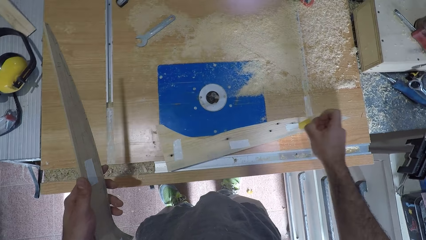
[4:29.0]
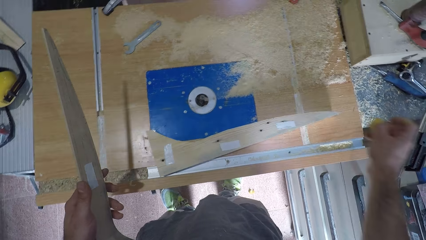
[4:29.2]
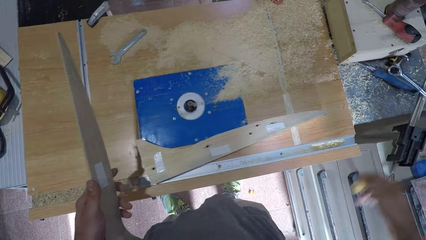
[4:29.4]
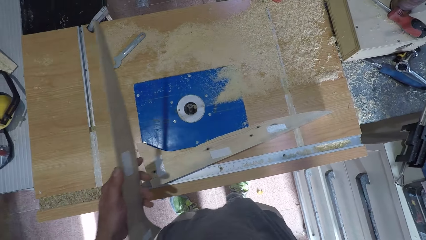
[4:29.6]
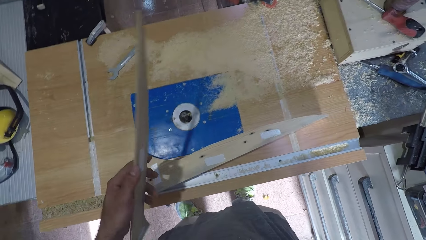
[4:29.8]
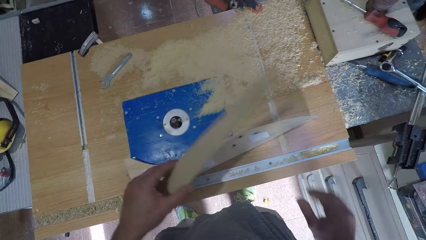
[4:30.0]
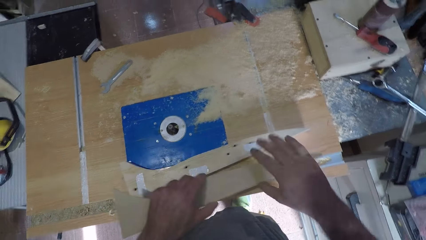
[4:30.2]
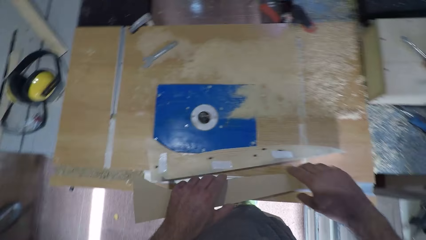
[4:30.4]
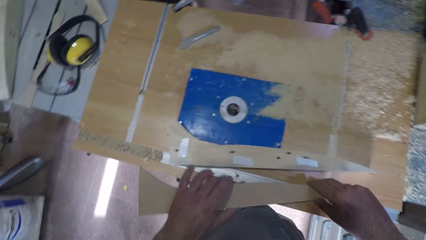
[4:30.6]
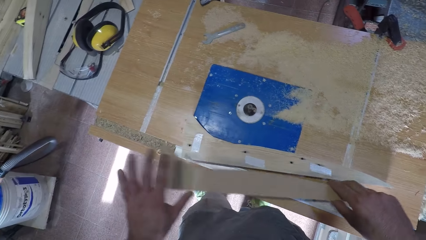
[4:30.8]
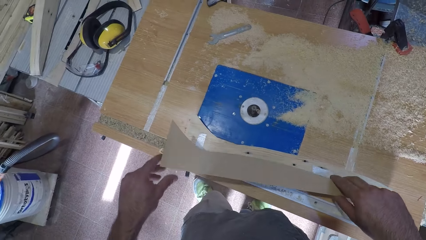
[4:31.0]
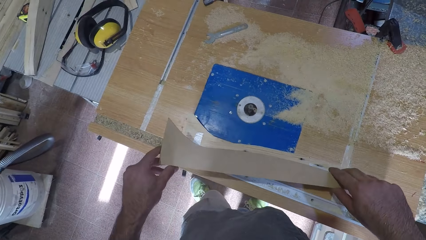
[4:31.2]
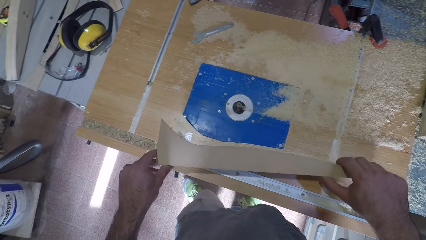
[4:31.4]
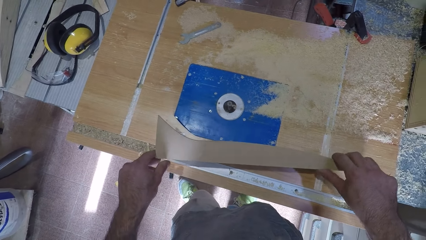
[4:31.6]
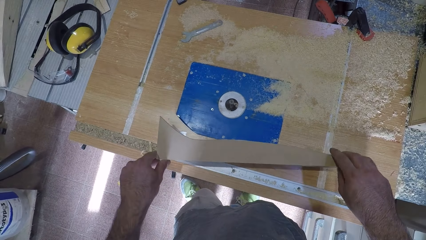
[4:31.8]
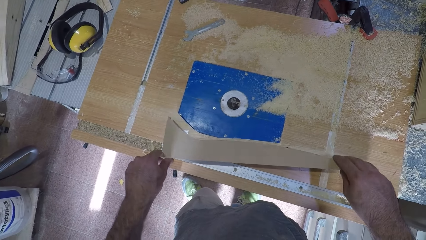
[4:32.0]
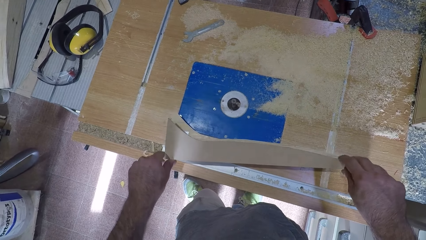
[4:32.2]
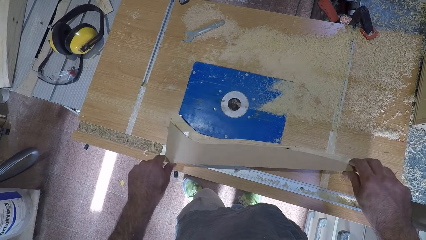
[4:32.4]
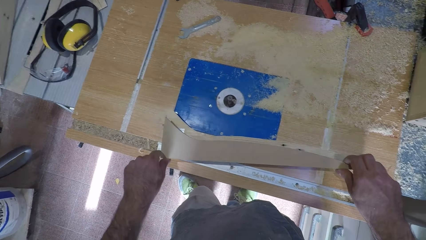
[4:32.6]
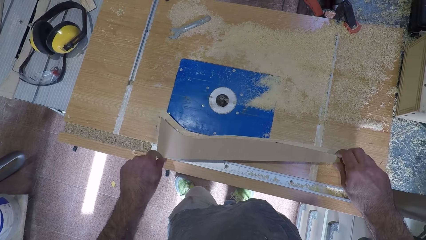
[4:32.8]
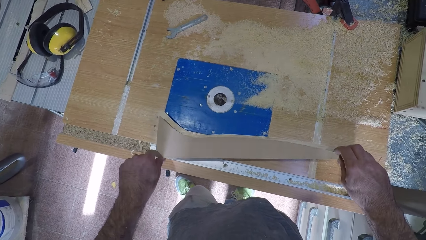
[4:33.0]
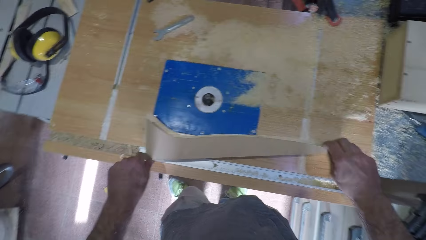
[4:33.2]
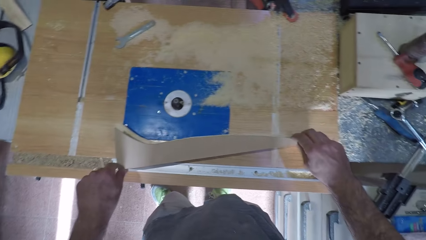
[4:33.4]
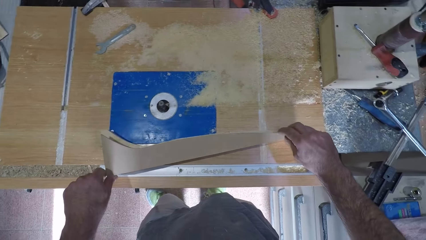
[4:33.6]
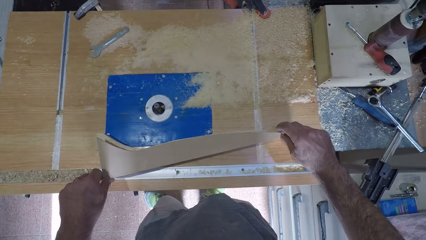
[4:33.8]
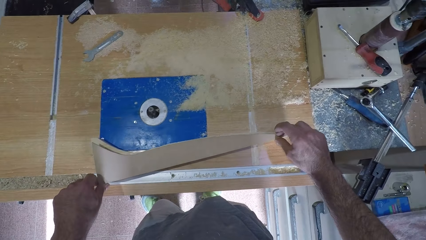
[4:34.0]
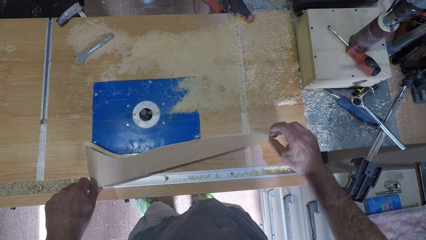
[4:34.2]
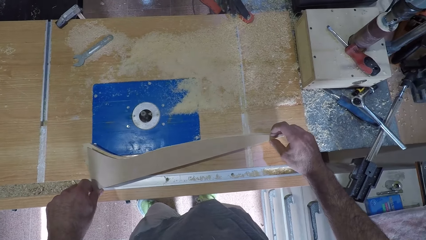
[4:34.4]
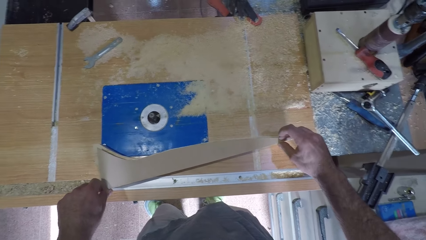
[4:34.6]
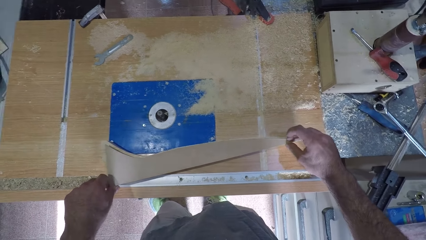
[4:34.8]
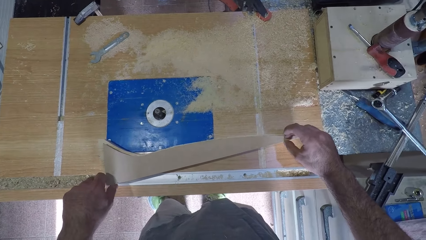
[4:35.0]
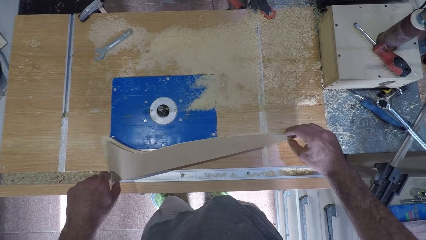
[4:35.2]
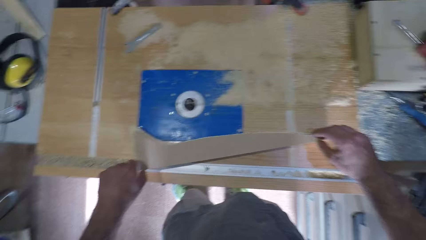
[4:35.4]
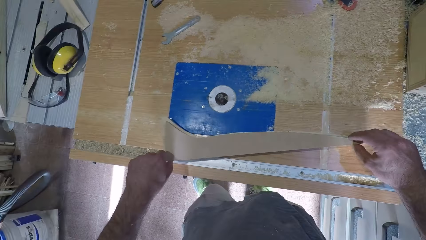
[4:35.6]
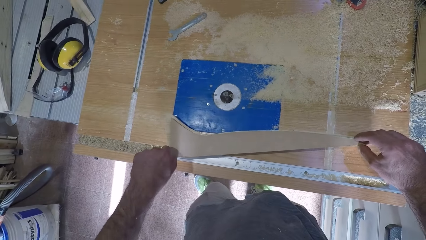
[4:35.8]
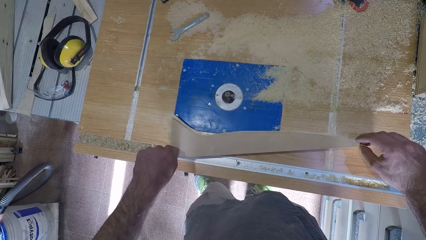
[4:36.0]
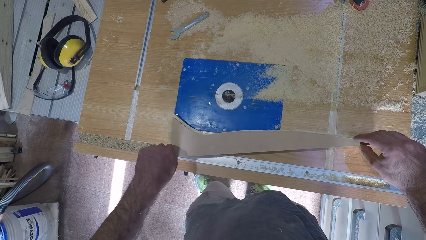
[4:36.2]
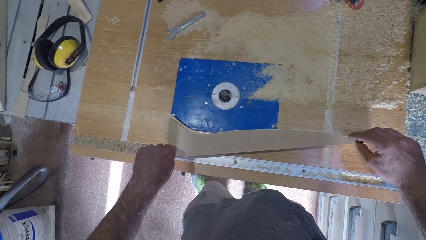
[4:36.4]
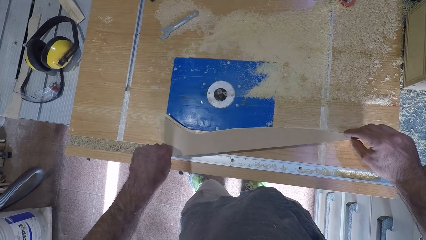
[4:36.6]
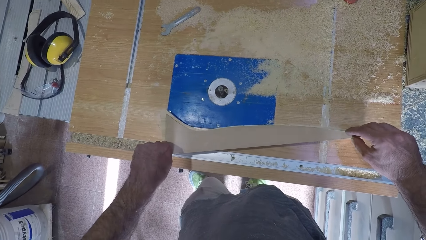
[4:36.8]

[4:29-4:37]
The camera wearer throws down the sticker. He holds the plank wood on his left hand with his right hand. He places the plank wood on the other plank wood on the machine. He attaches the wood together.

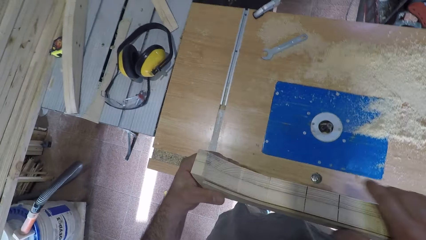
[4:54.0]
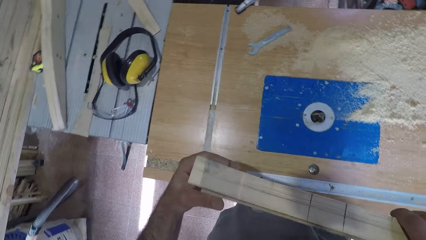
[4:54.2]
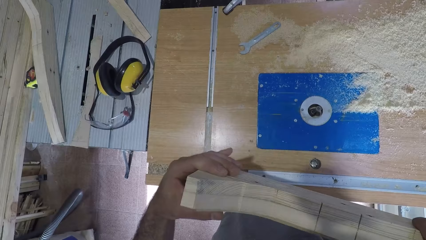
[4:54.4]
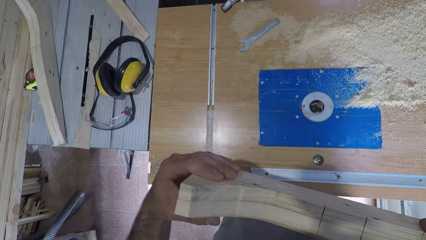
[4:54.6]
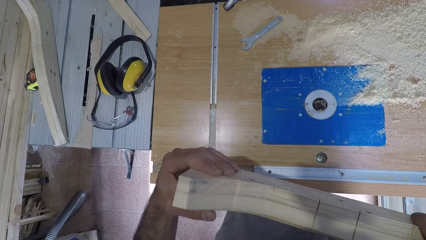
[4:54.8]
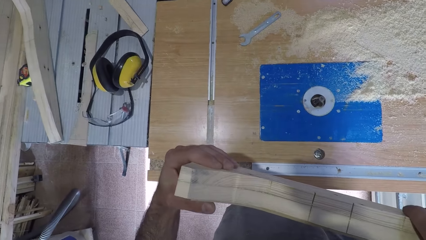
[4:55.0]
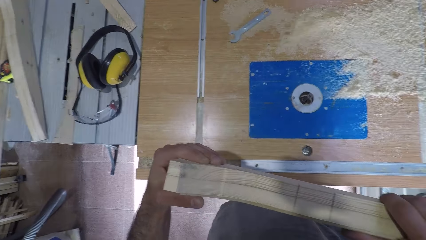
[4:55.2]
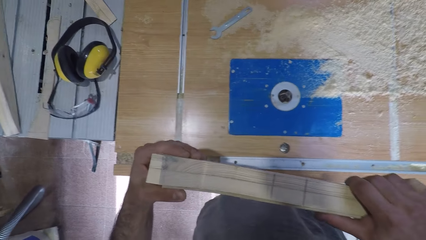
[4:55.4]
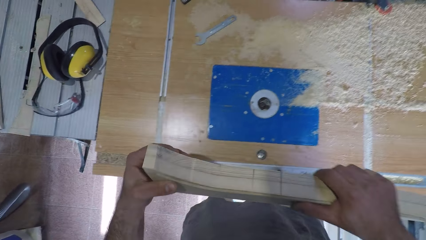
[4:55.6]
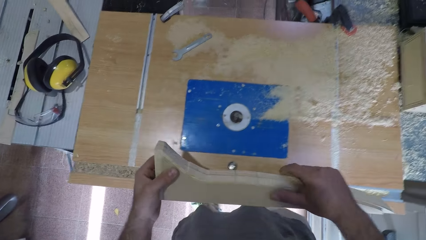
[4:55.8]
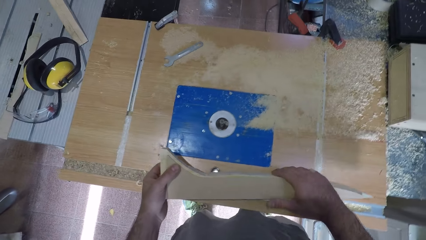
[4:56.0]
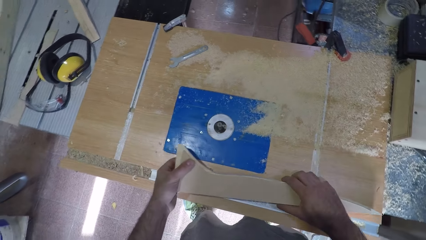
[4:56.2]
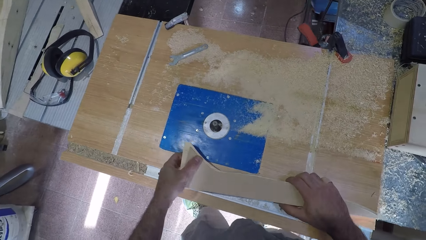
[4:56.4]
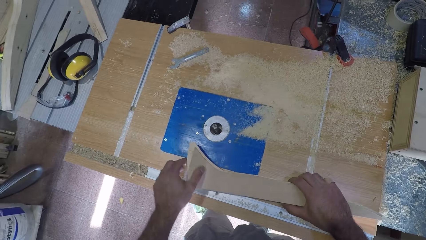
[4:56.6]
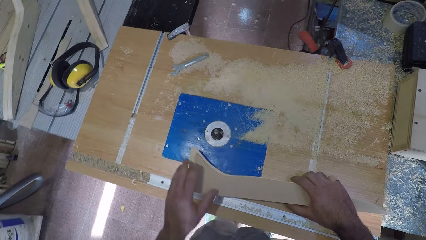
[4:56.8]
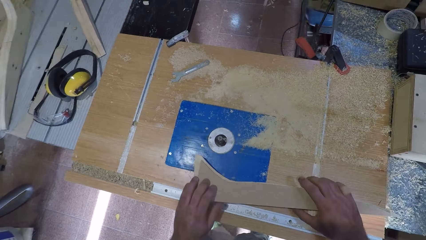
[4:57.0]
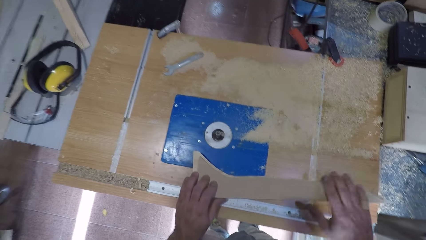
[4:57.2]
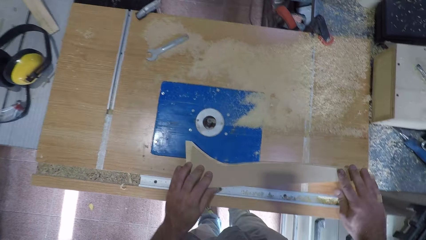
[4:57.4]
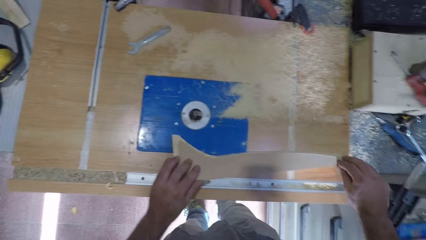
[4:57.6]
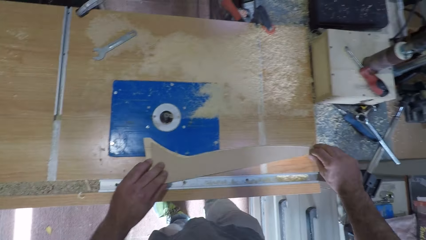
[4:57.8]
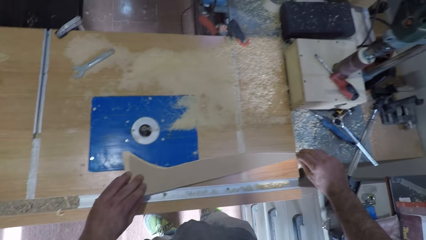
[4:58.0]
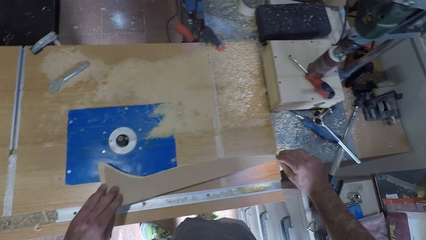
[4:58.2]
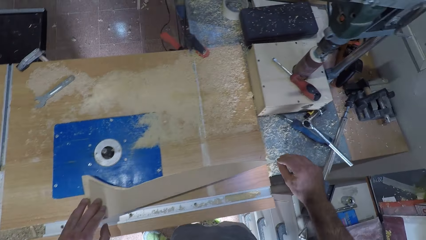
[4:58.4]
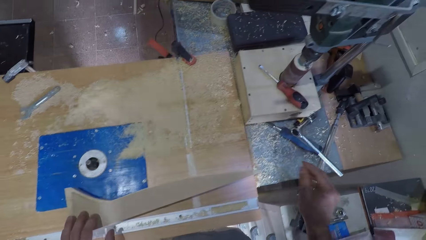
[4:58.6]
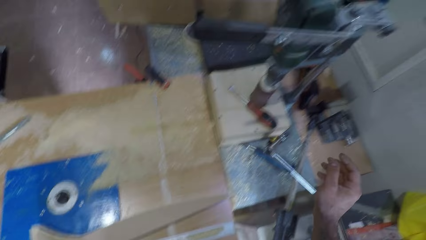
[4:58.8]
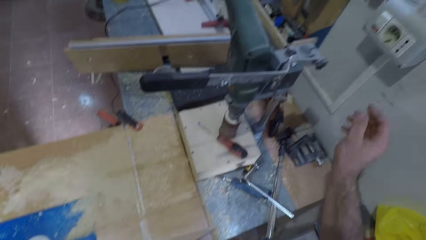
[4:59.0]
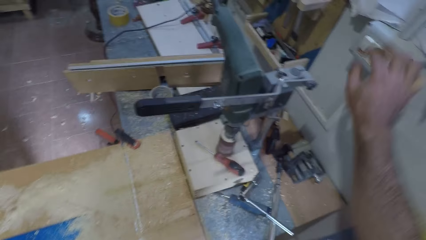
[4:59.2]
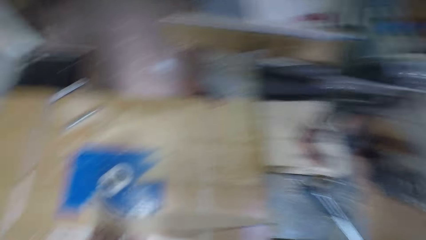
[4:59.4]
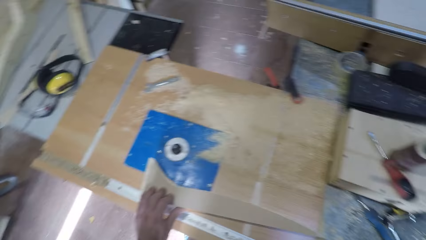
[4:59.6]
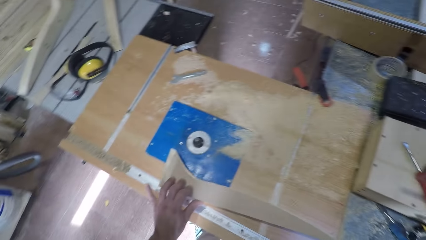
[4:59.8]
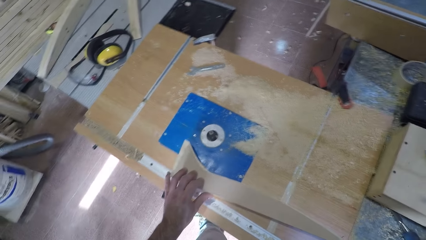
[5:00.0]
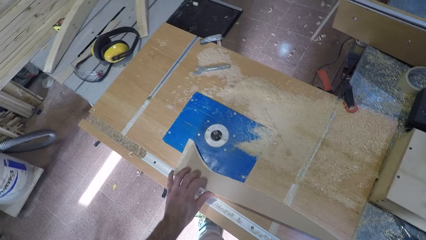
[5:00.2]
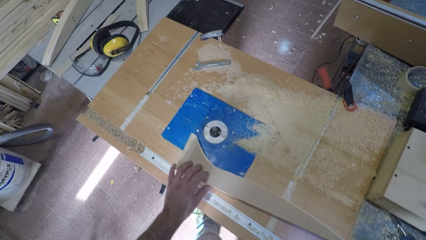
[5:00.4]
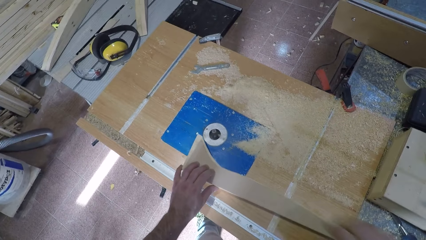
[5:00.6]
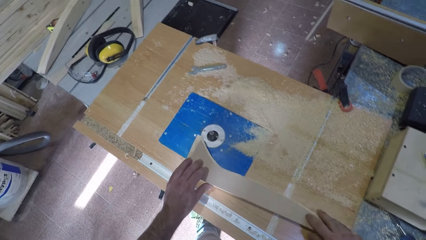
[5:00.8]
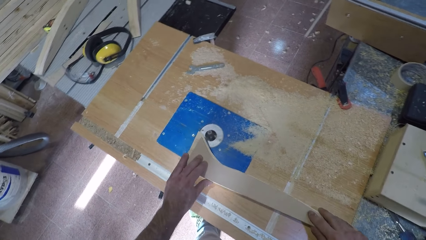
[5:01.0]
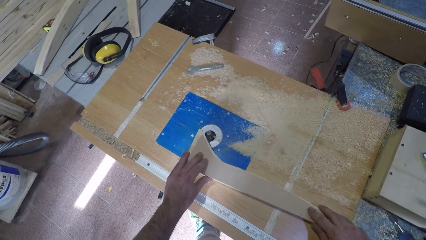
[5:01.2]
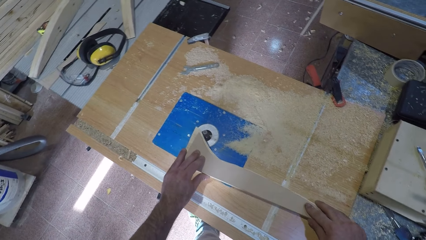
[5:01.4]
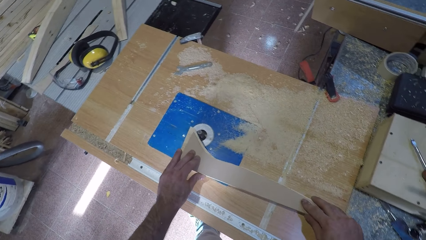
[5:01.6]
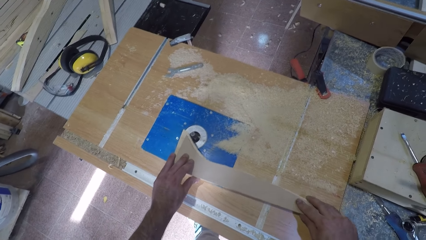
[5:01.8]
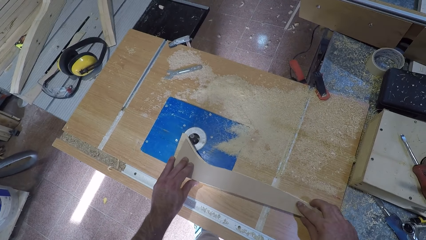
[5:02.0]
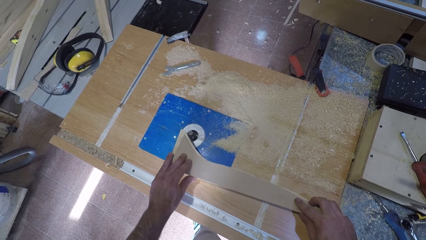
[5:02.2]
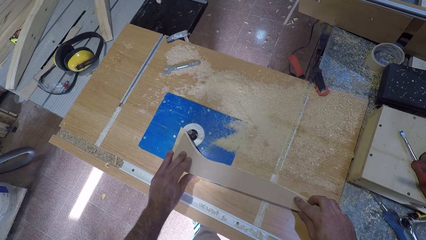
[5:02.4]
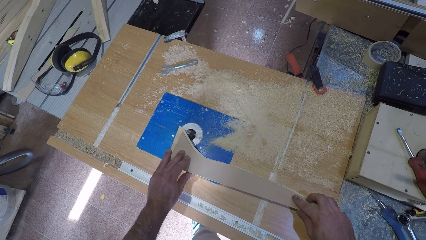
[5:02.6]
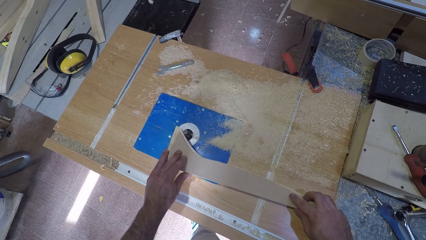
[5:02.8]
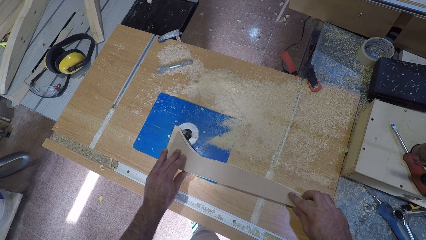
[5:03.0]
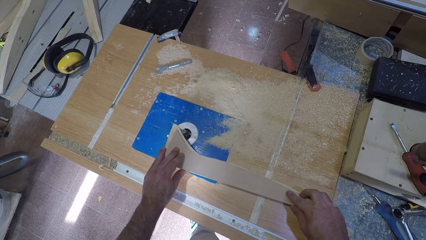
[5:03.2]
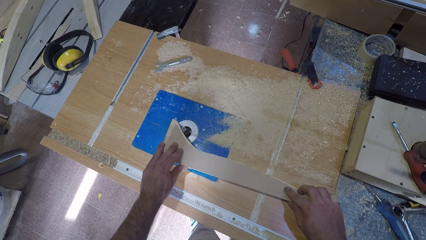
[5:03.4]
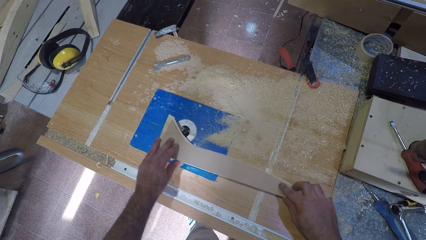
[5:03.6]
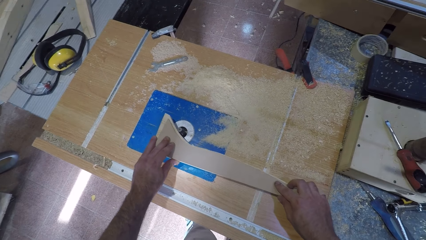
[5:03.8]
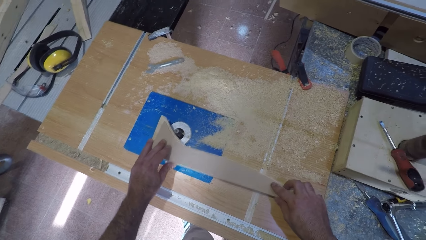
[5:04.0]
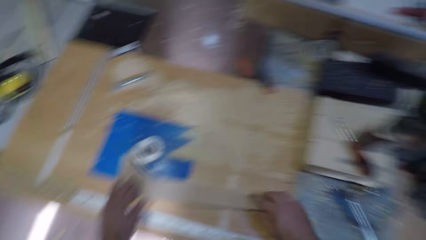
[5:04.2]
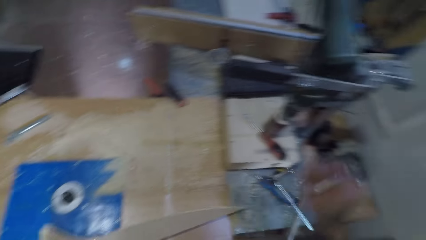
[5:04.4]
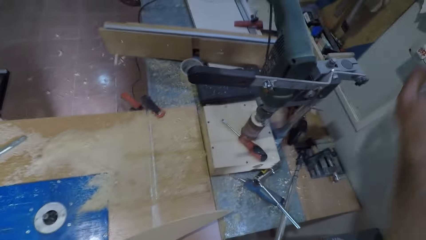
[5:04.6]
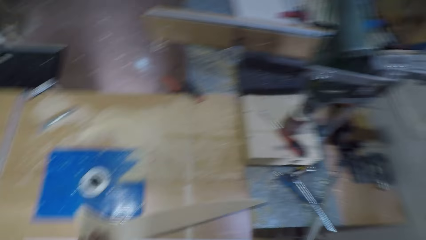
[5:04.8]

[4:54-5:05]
The camera wearer inspects the wood-work. They lift the piece of wood. They put the wood-work on the table. They switch on the wood carver machine. They file the wood-work. They place the piece of wood on the wood carver. They carve the piece of wood.
